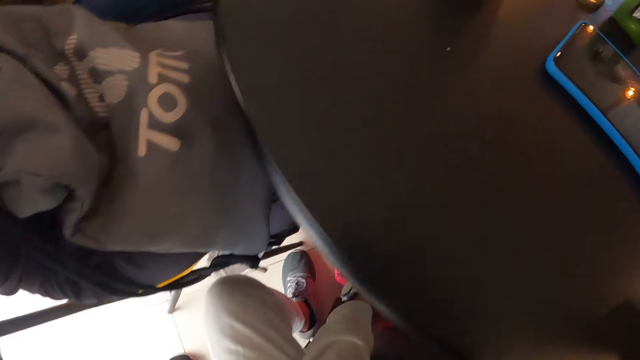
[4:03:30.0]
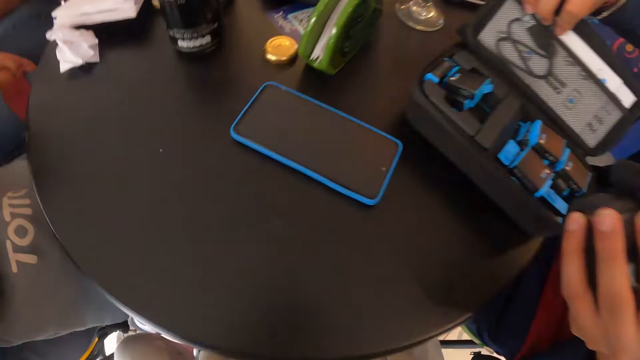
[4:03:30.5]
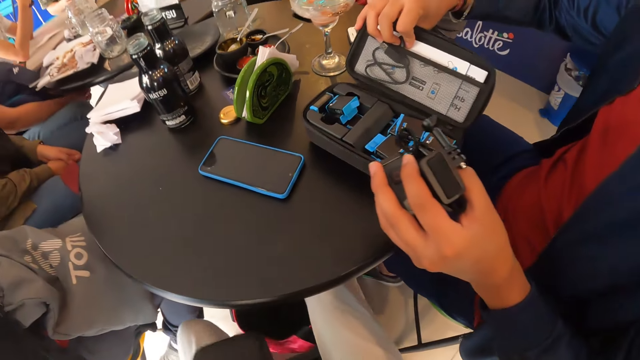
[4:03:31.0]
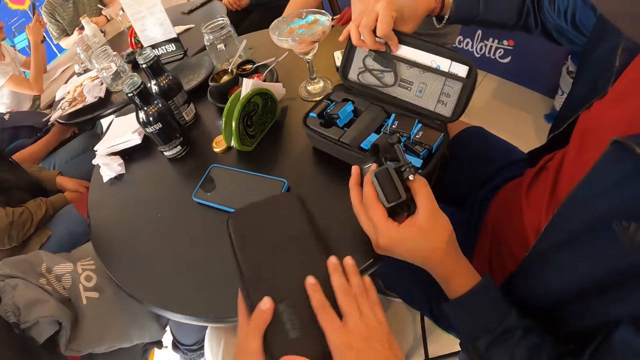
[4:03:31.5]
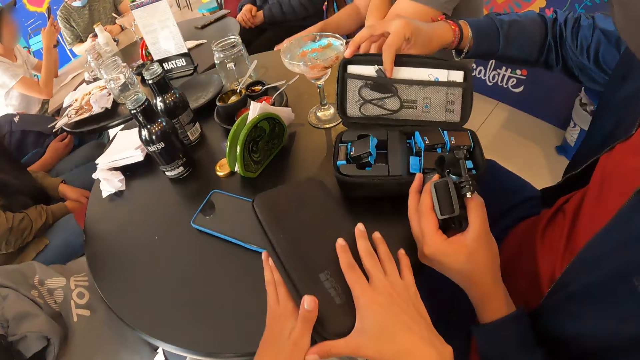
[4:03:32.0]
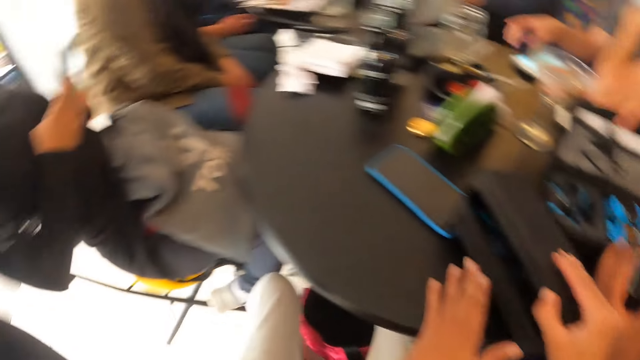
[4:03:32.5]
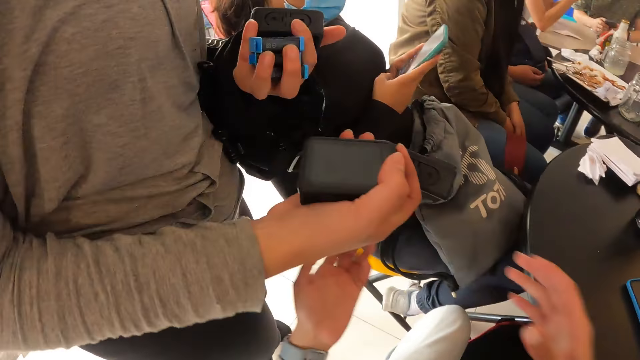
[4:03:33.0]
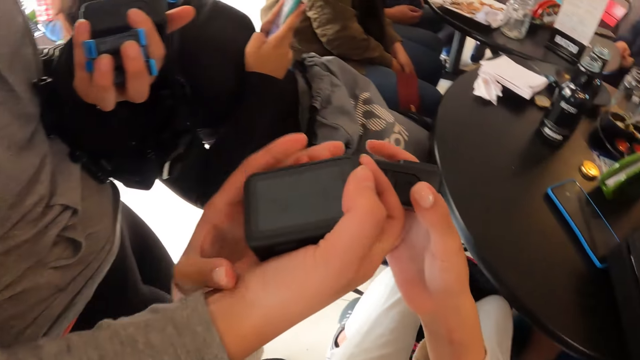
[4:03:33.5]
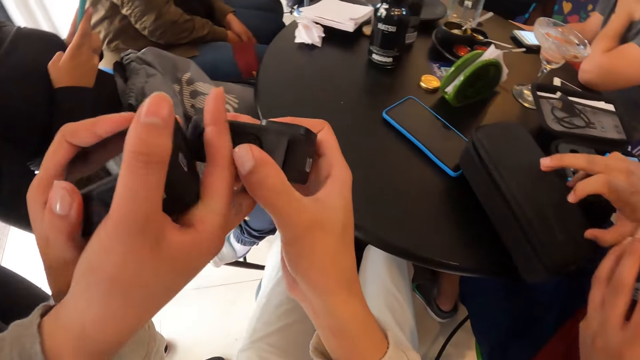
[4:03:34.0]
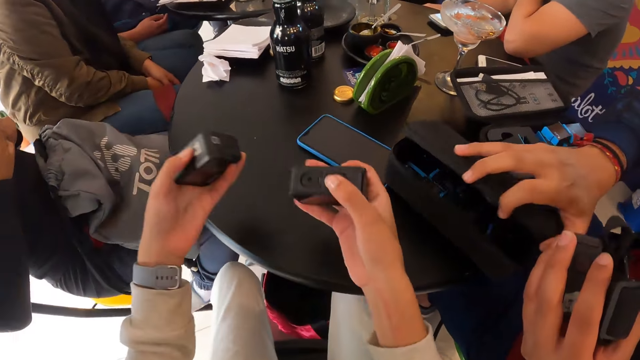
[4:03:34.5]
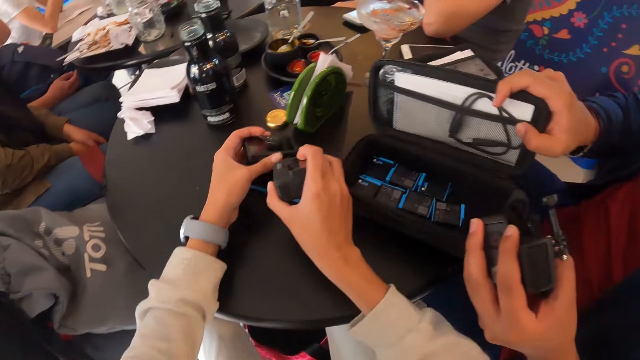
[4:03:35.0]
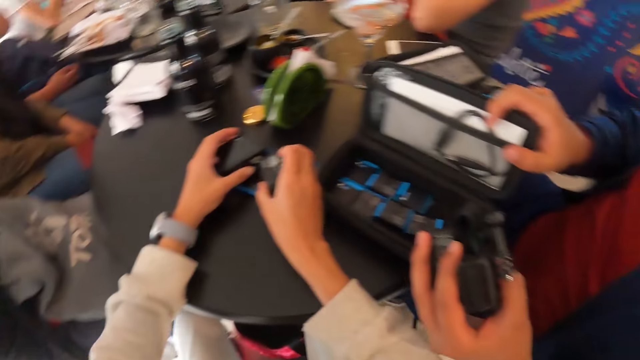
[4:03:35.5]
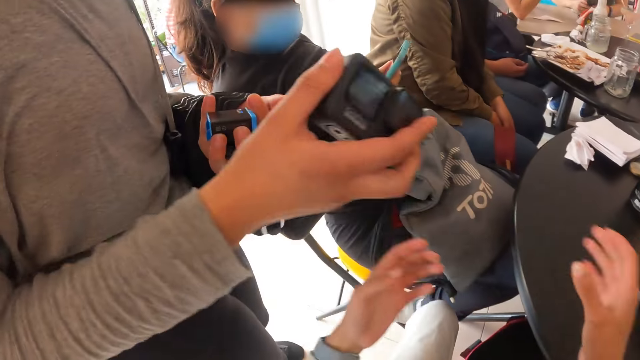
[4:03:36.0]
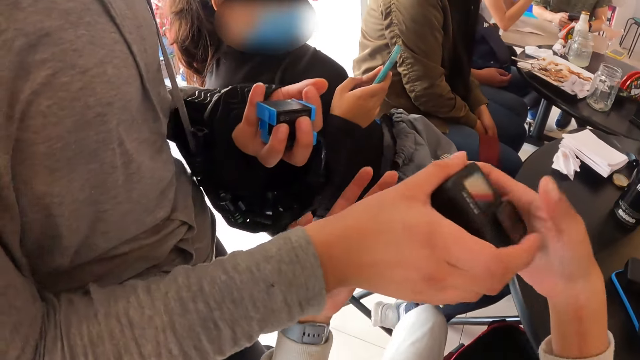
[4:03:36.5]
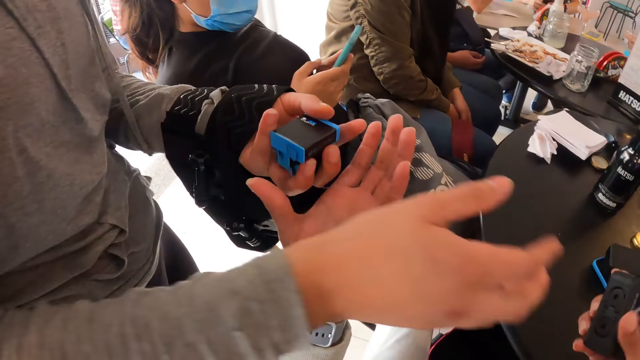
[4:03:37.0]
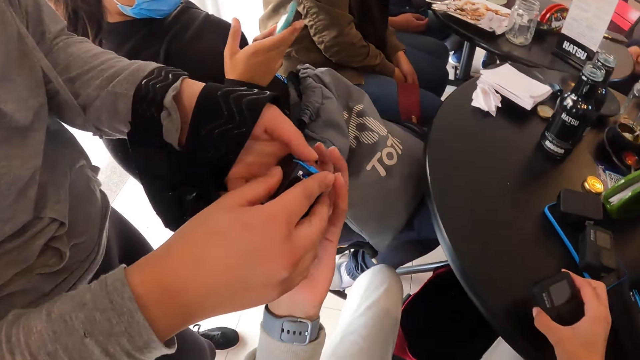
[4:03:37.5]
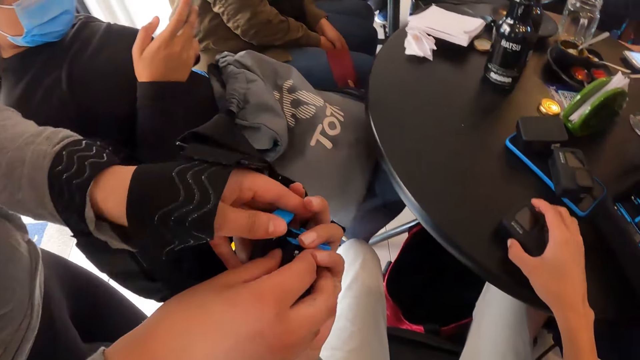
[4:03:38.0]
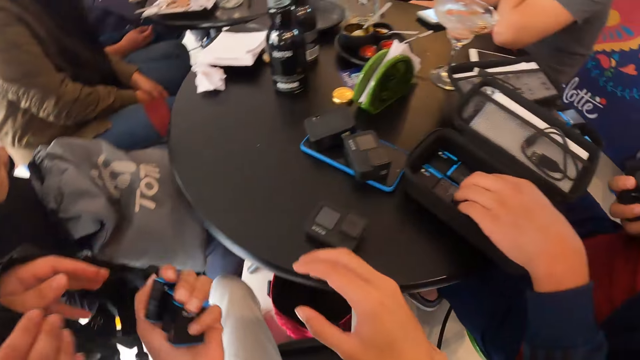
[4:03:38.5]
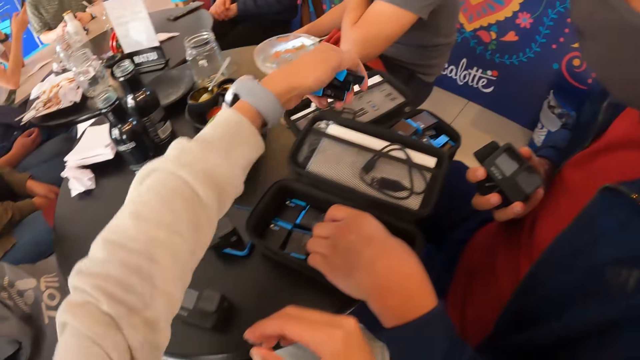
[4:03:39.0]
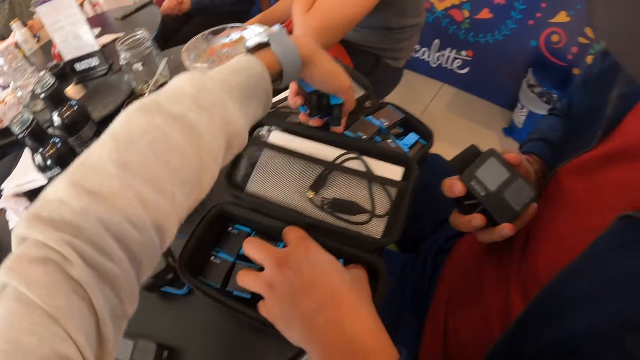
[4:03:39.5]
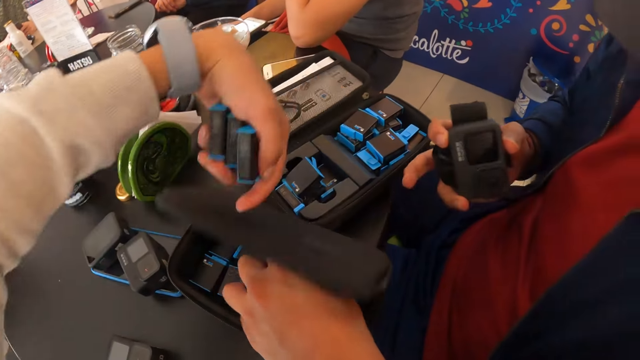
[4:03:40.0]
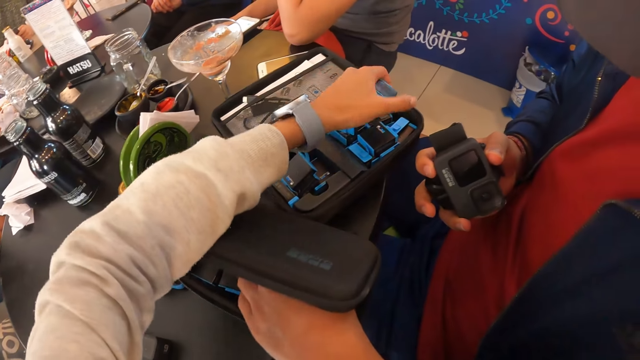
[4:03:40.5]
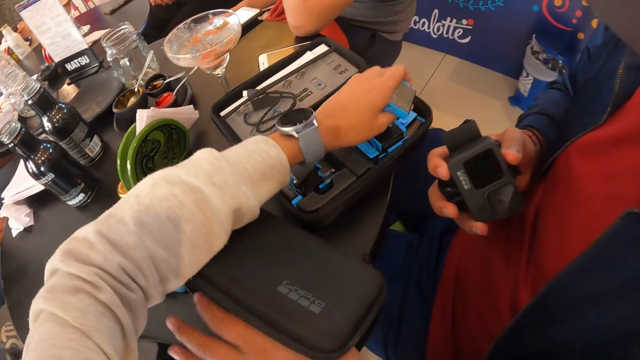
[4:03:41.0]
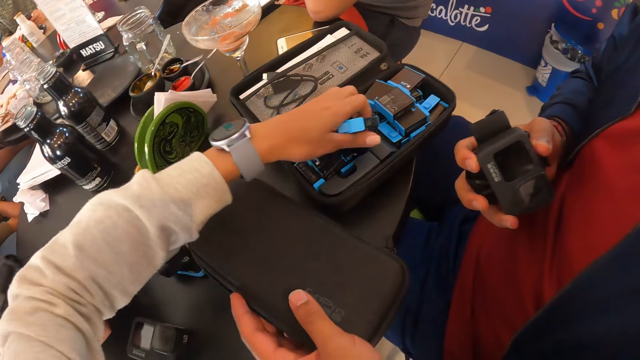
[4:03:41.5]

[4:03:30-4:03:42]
The camera wearer takes a box from the bag on the floor with both hands. She moves around. A woman holds the camera in her left hand. The woman moves the box on the table with her right hand. The camera wearer drops the box in both hands on the table. A man operates the phone in his left hand with his right hand. The woman opens the box on the table with her right hand. The camera wearer takes the camera from the right hand of another woman with her right hand. She takes the camera from the right hand of the other woman with her left hand. She drops the camera in her left hand on the table. She drops the adaptor in her right hand on the table. She takes the camera from the right hand of the other woman with her right hand. She drops the camera in her right hand on the table. She takes the adaptor from the right hand of the other woman with her left hand. She closes the box on the table with her left hand. She touches the bag.

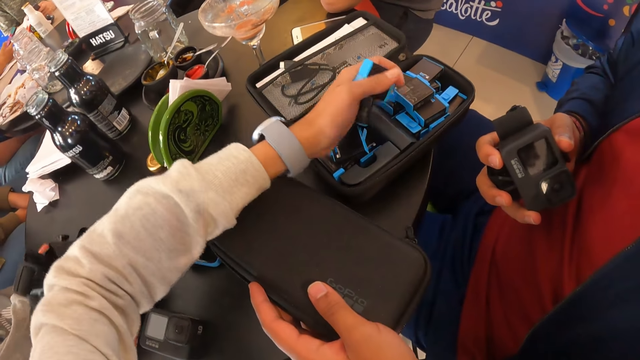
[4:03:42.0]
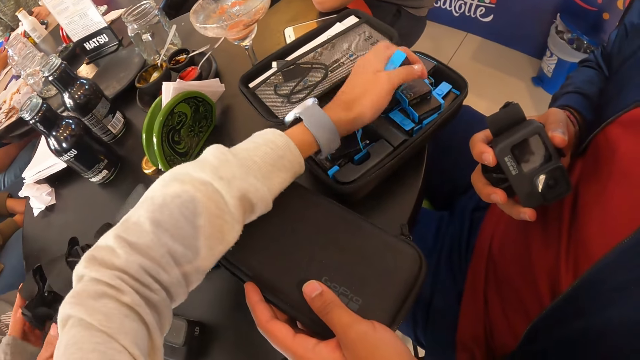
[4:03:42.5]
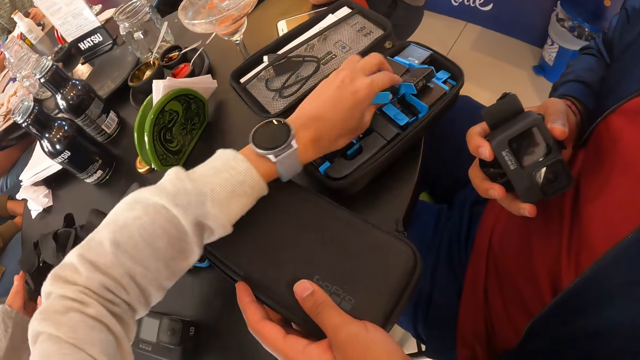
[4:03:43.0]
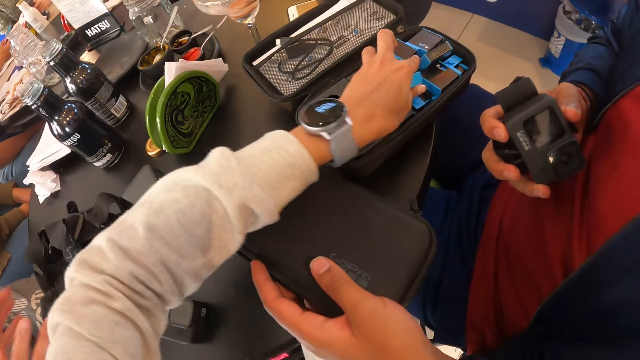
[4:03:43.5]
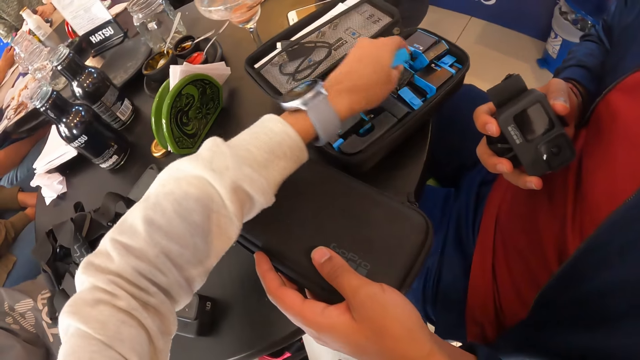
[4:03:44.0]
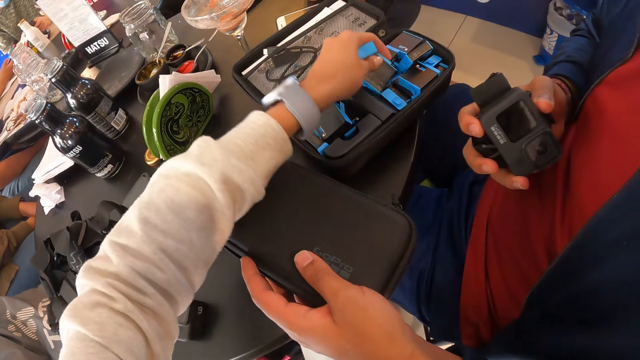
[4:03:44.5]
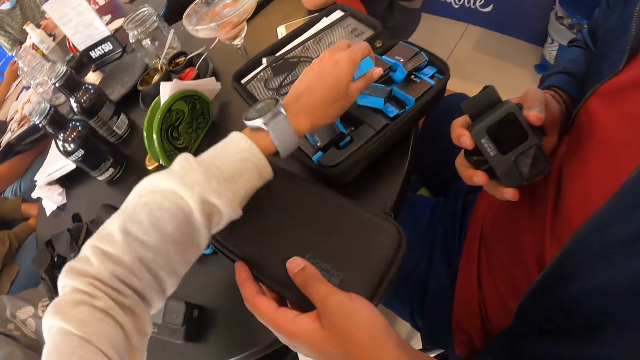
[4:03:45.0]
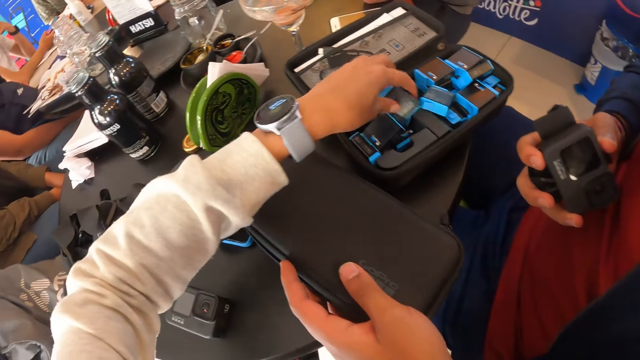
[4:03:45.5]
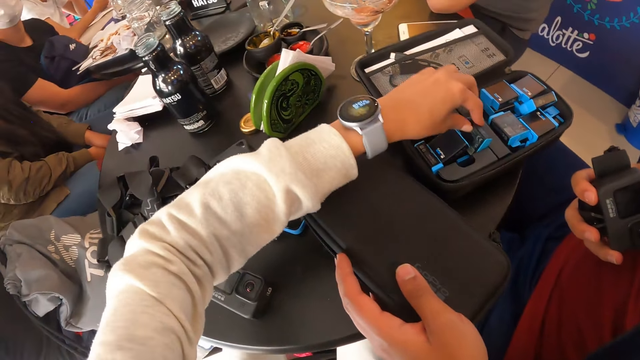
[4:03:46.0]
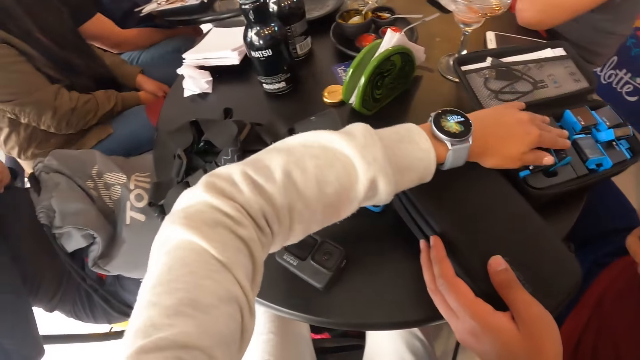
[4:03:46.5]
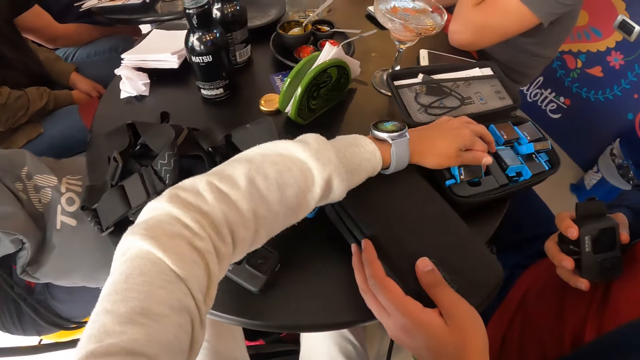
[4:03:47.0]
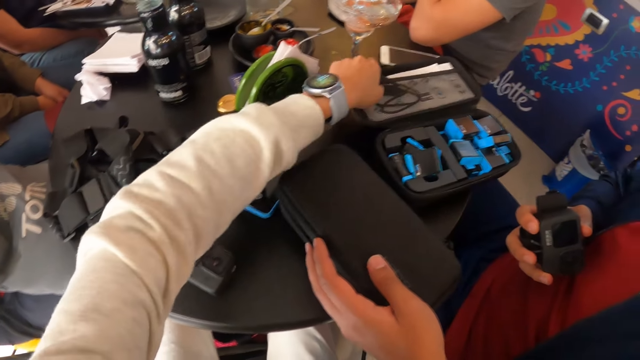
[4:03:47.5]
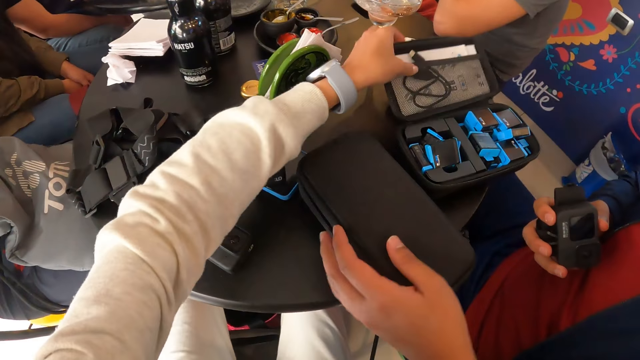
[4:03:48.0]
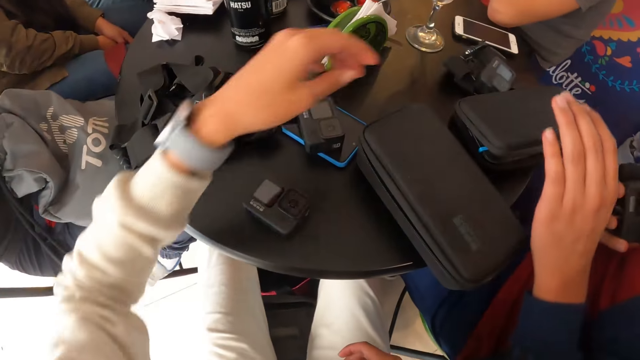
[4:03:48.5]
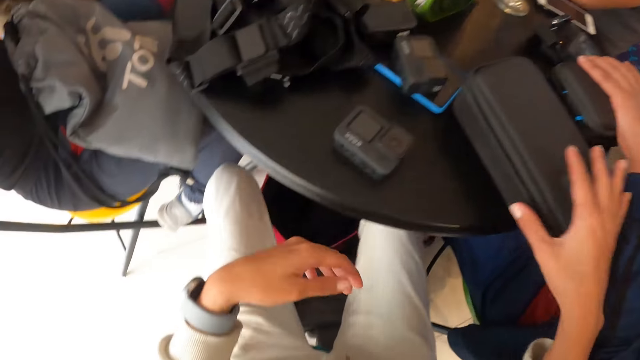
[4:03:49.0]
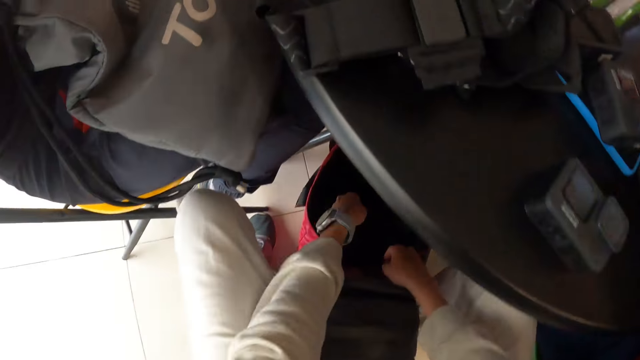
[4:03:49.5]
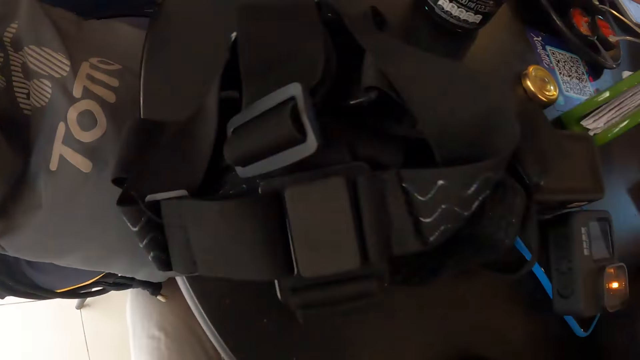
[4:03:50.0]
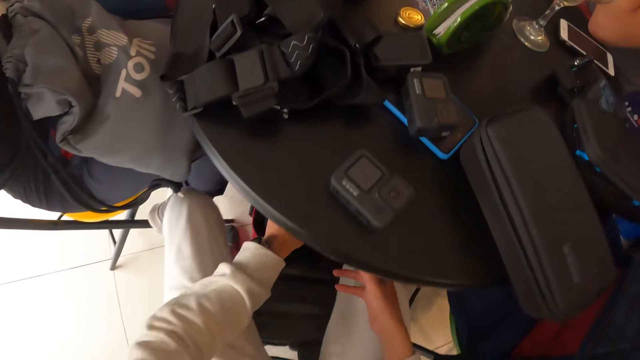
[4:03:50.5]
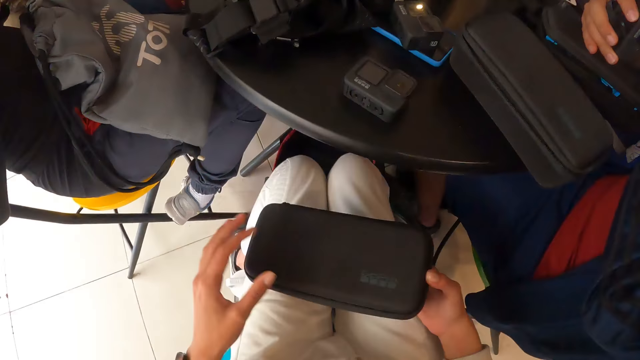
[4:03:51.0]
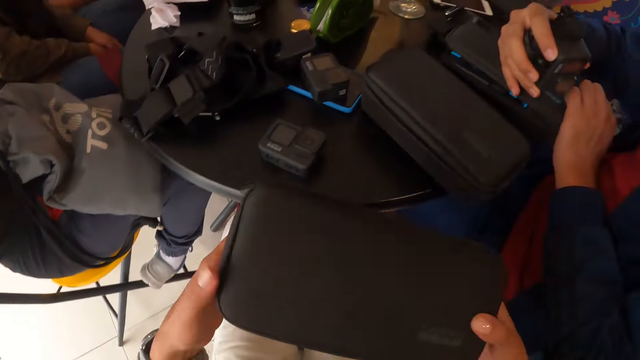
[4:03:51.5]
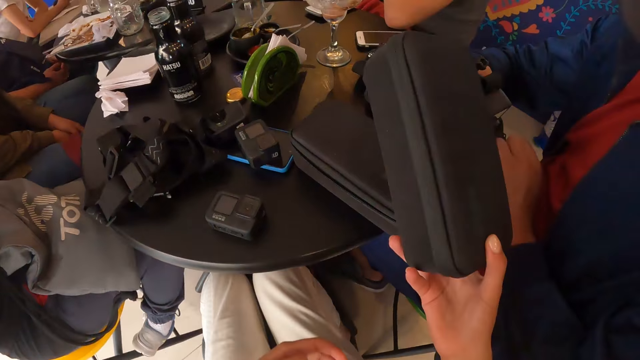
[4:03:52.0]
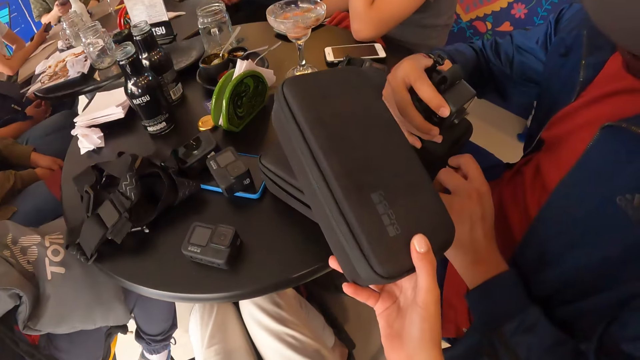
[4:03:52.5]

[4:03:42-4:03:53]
The camera wearer puts the microphone in the bag. She takes an adaptor from a box on the table with her left hand. She drops the adaptor in her left hand in the box on the table. She adjusts the adaptors in the box with her left hand. She puts the adaptor in her left hand in the box on the table. She closes the box on the table with her left hand. The woman places her left hand on the box on the table. The camera wearer places her right hand on the box on the table. She takes the box or bag from the bag on the floor with her left hand. The woman holds the camera in her right hand and places her right hand on the box on the table. The camera wearer passes the box in her left hand to her right hand. She passes the box in her left hand to her right hand again. She puts the bag on another bag.
